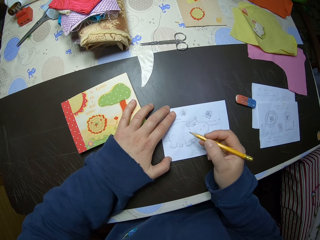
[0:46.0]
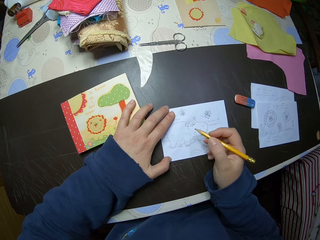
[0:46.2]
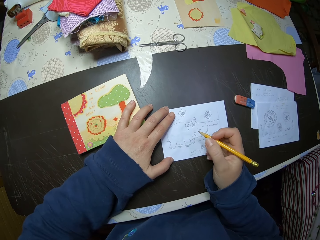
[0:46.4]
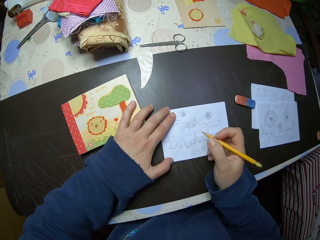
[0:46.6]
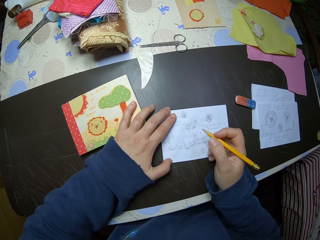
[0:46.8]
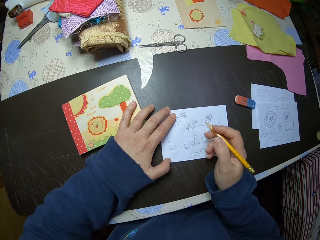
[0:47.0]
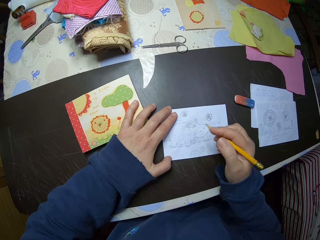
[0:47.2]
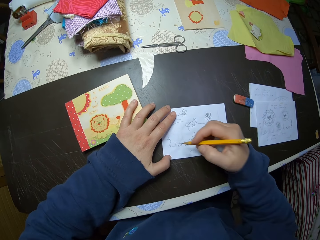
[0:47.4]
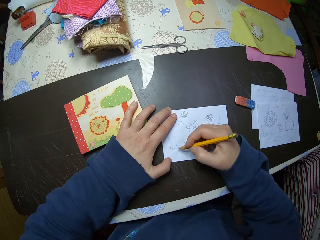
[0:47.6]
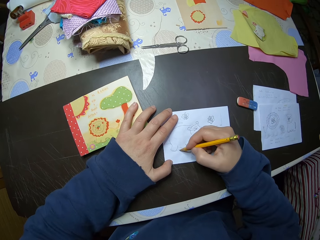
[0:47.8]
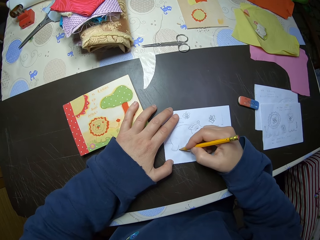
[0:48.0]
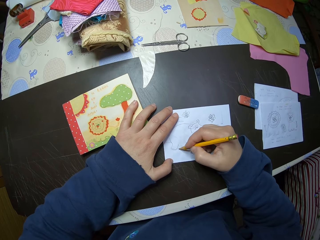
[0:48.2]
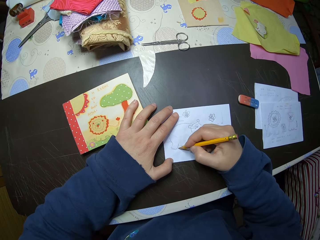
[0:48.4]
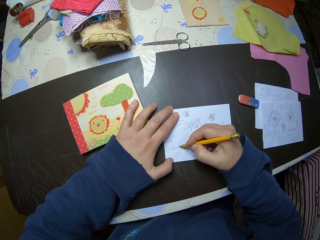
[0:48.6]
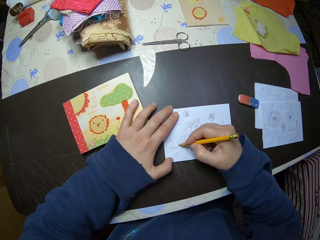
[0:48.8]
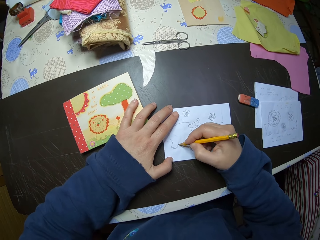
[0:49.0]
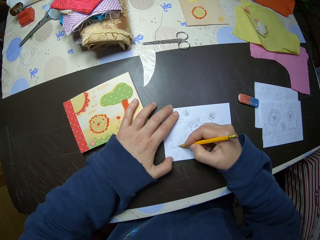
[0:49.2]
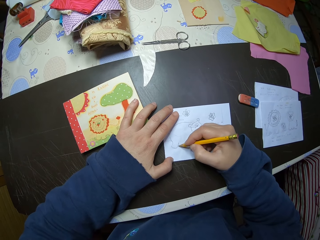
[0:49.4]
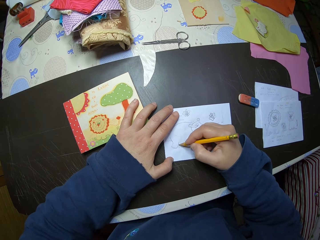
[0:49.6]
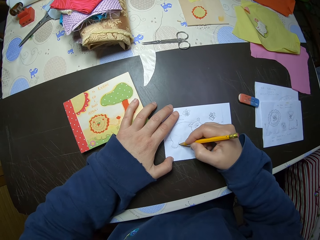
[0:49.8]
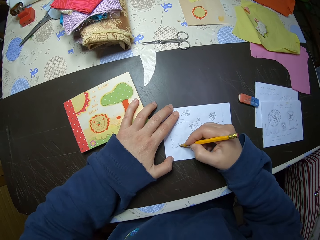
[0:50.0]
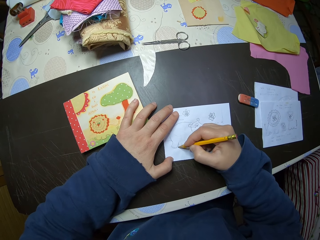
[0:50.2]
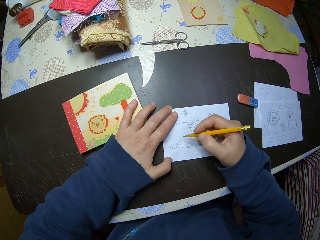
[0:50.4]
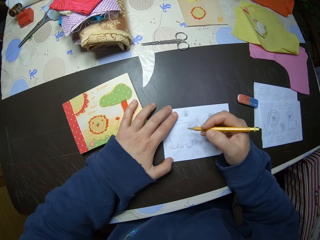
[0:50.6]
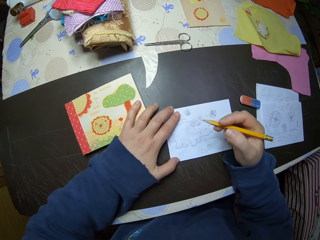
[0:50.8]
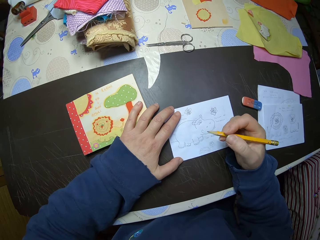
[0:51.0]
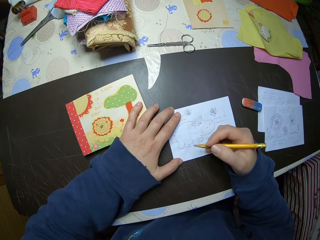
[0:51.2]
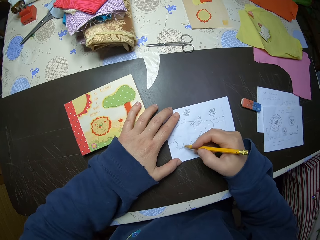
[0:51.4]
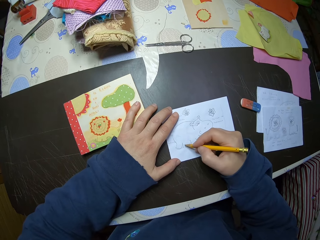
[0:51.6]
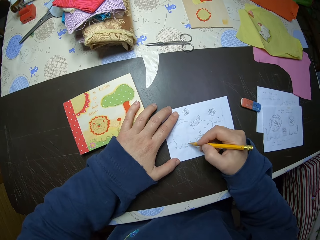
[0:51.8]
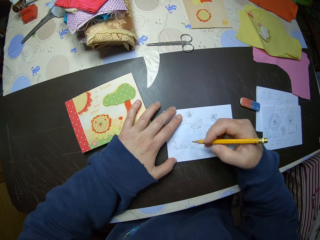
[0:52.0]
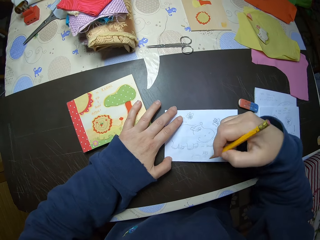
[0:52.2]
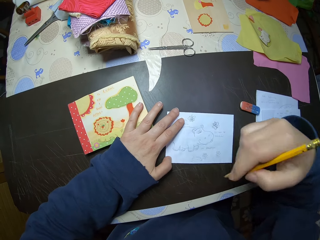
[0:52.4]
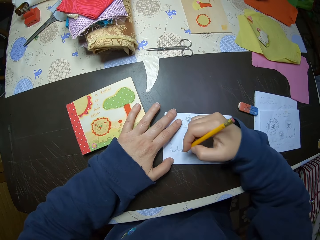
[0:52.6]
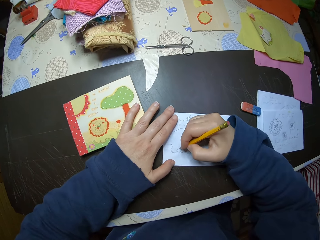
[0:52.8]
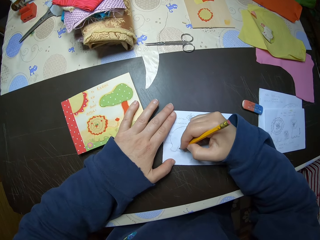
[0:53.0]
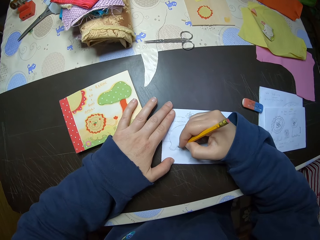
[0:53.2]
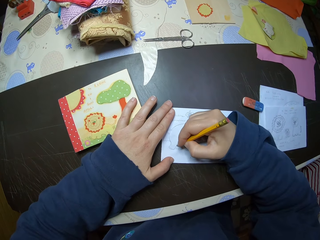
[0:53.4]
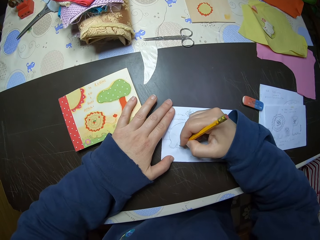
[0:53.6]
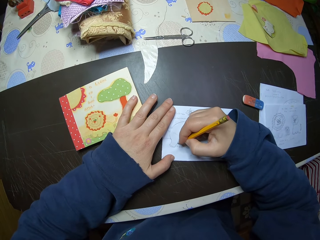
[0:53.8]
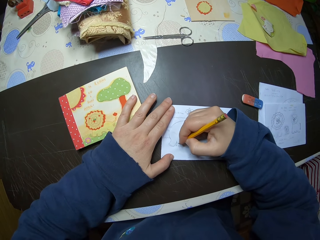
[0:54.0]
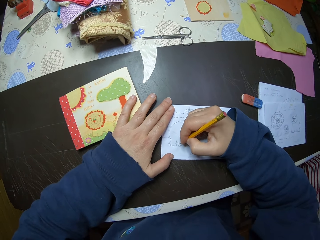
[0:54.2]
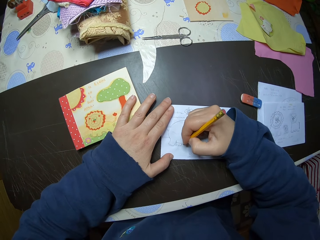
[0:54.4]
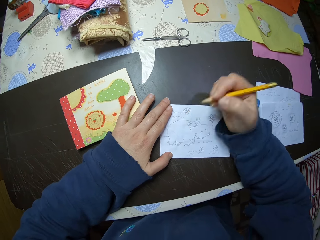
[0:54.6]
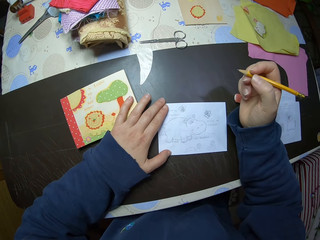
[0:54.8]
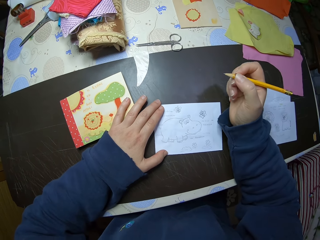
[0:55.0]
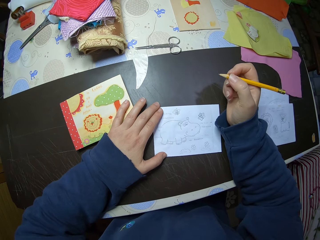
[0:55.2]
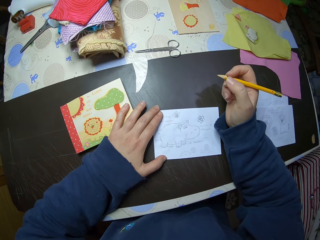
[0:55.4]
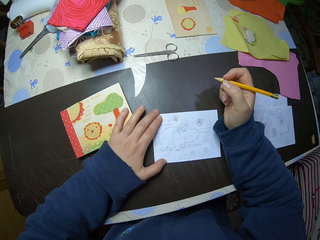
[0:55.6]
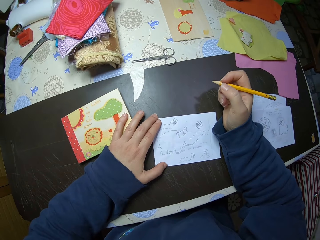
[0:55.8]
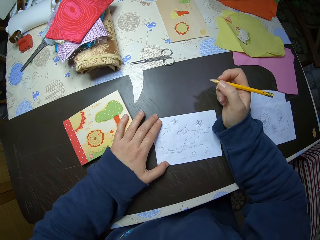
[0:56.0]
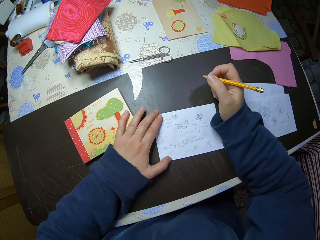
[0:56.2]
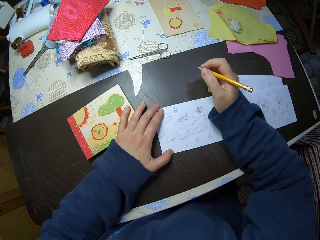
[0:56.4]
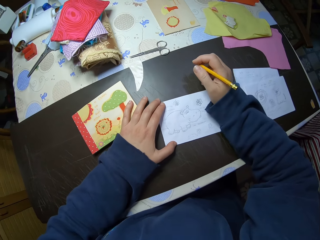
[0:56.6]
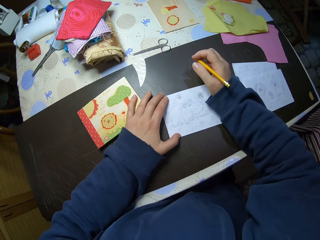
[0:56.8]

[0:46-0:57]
The camera wearer lifts his hand. He draws on the paper. He lifts his hand. He puts down his hand. He lifts his hand. He draws on the paper. He stops drawing on the paper. He lifts his hand.

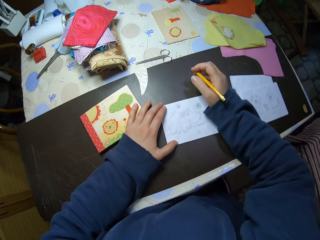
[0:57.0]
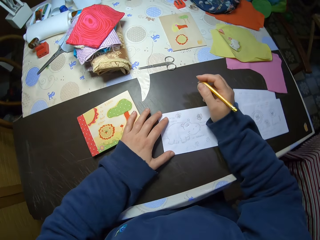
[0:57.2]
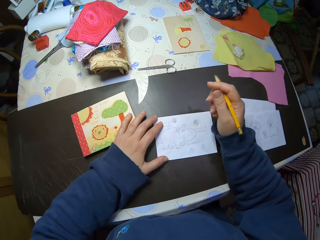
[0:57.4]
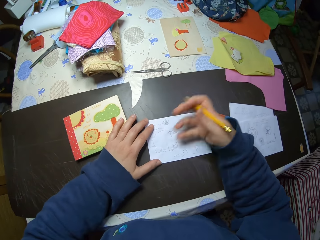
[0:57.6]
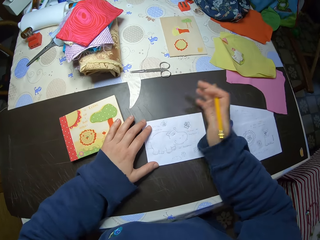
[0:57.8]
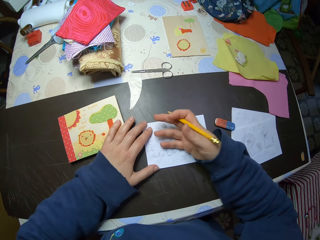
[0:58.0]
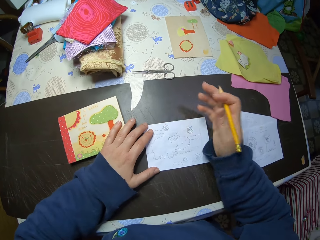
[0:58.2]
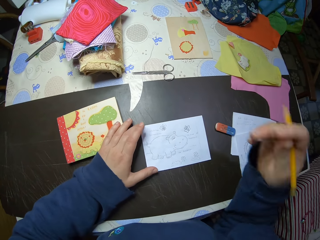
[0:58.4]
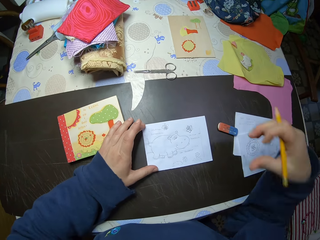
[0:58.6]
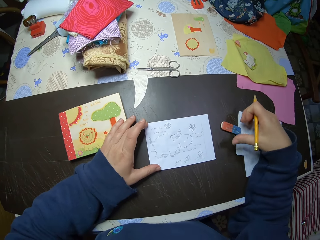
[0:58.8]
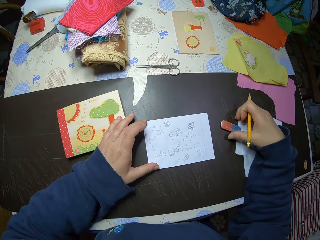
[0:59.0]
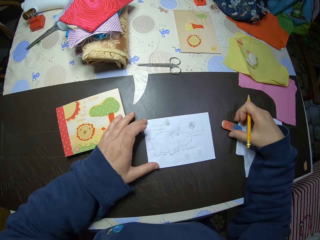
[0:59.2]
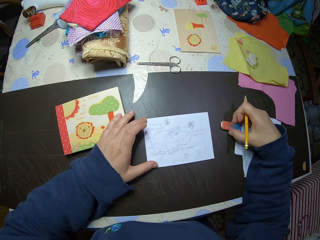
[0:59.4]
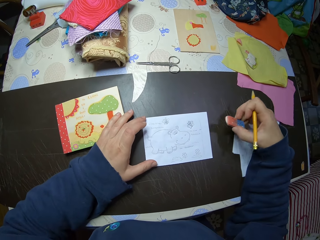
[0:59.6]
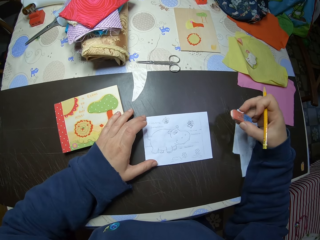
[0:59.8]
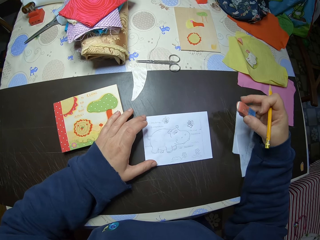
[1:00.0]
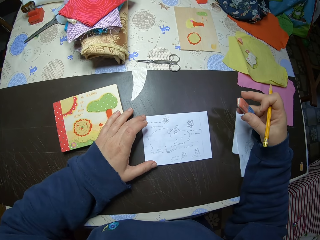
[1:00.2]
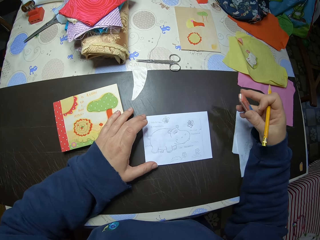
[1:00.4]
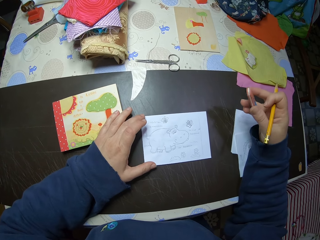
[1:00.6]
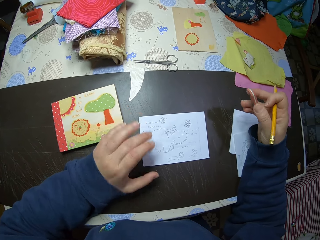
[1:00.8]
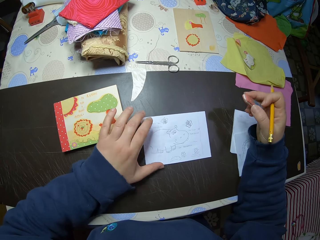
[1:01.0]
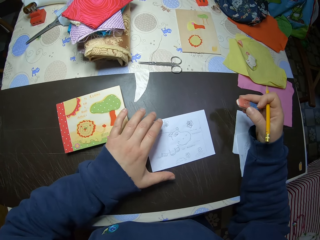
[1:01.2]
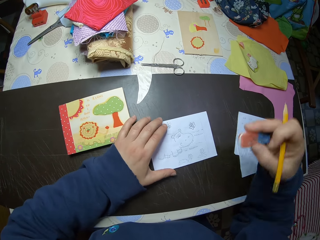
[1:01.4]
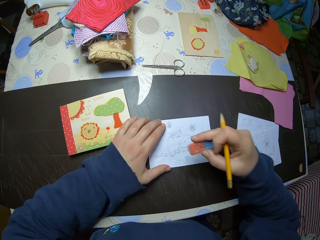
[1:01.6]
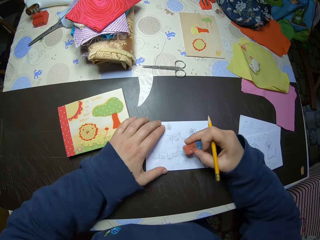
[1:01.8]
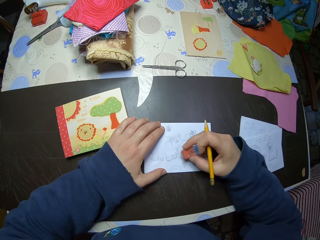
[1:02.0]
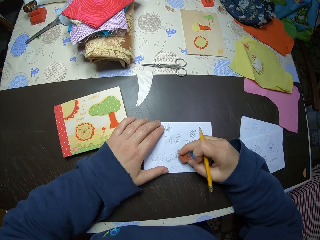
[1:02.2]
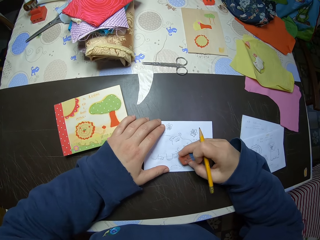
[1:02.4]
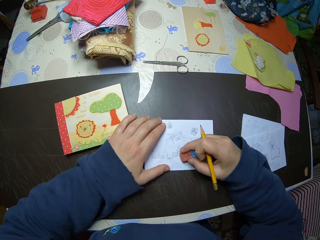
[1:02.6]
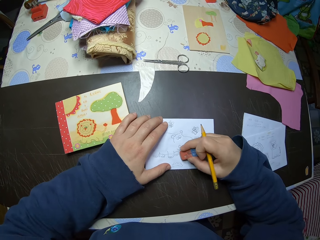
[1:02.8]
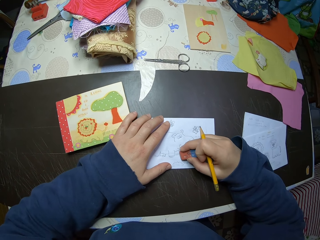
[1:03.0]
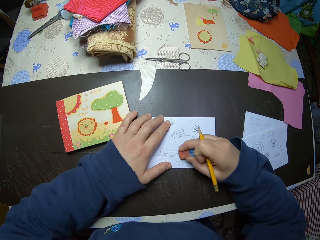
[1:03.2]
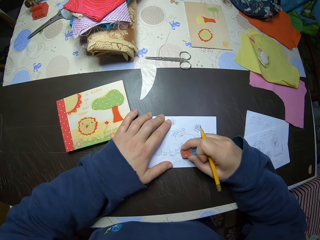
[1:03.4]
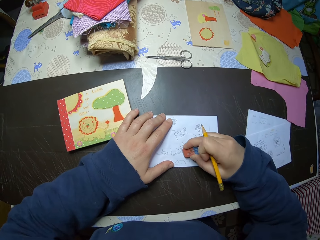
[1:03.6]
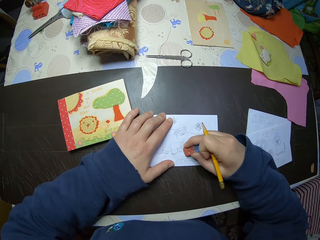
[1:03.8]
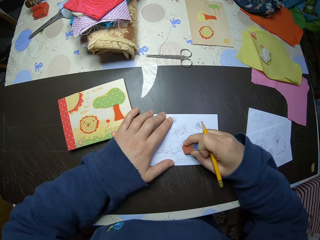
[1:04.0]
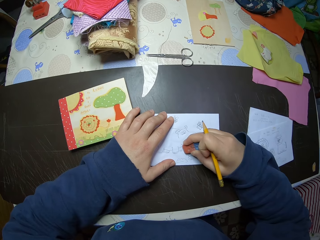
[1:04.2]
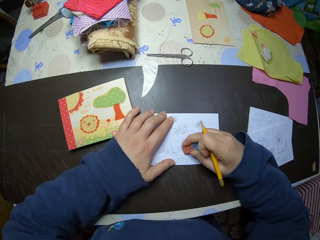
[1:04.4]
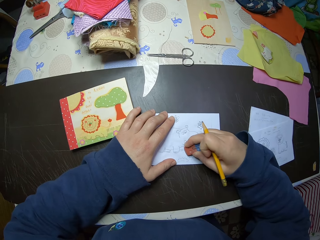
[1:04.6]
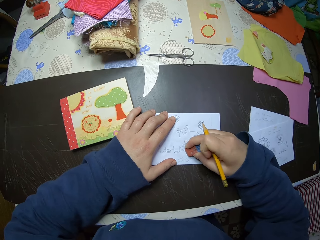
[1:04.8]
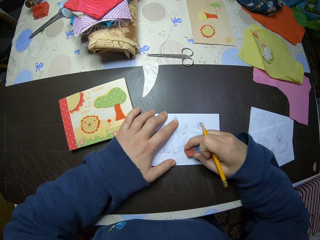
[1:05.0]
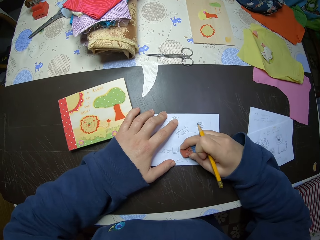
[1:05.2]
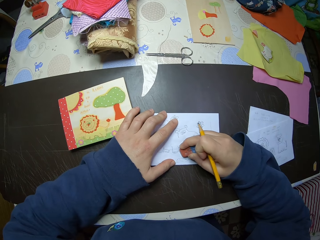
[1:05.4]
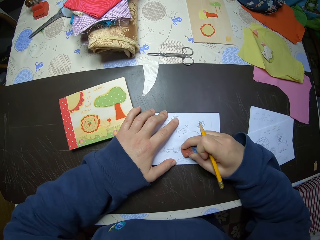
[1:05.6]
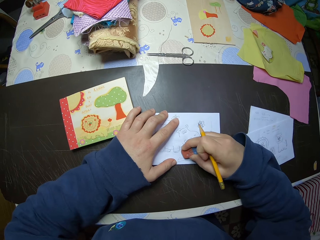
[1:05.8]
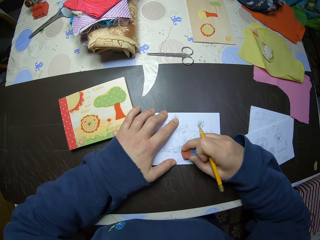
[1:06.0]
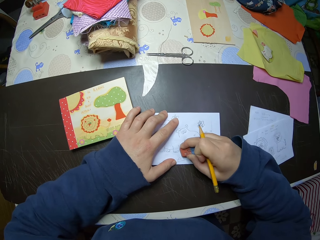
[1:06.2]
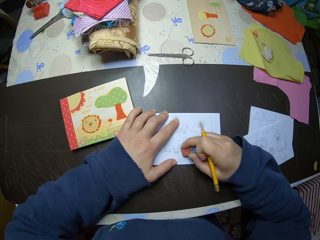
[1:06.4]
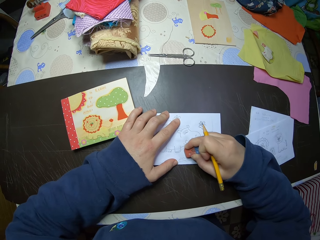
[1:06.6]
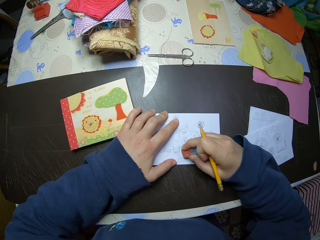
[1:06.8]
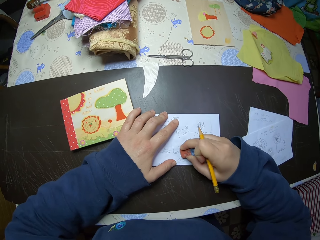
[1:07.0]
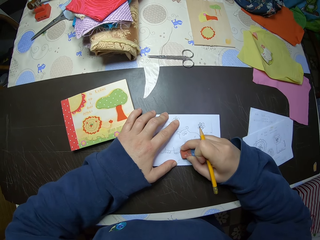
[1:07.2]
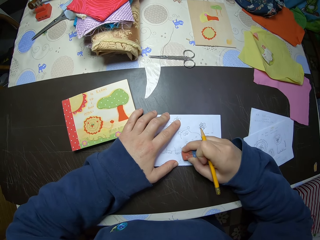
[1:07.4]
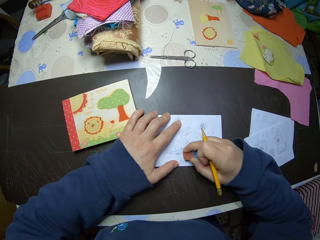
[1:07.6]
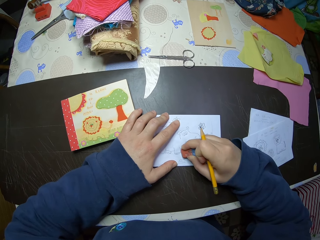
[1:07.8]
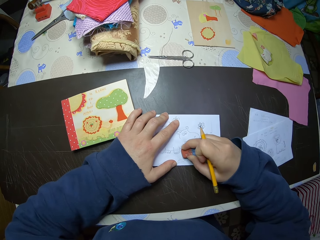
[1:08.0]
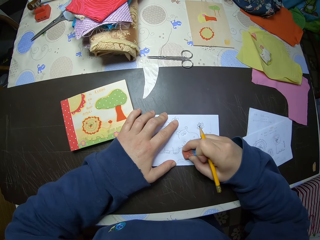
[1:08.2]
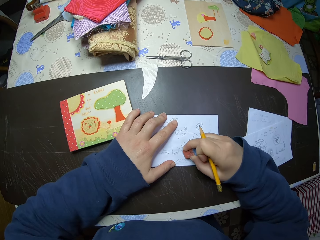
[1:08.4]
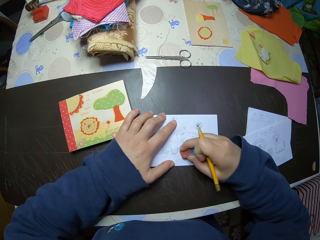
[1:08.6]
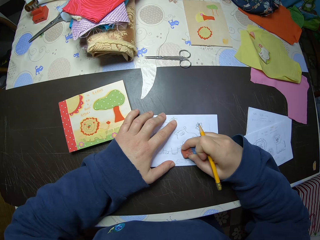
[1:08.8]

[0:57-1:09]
The camera wearer dusts the paper on the table. He lifts his hand. He picks up the eraser from the table. He holds the eraser. He erases the drawing on the paper with the eraser.
